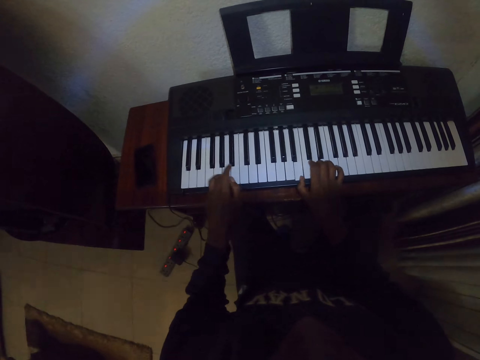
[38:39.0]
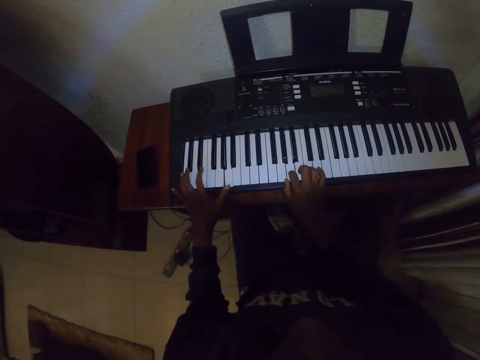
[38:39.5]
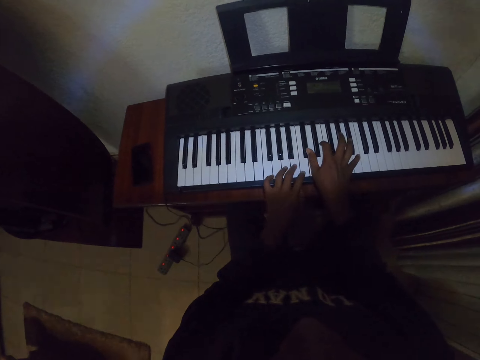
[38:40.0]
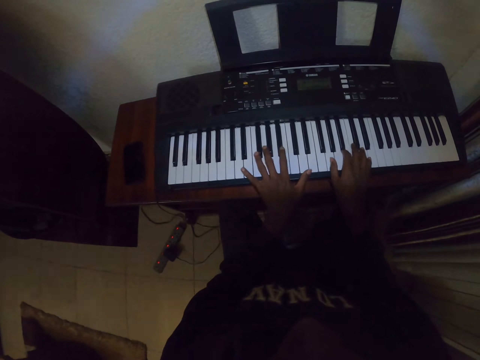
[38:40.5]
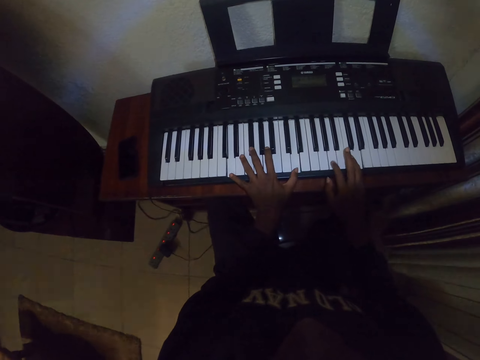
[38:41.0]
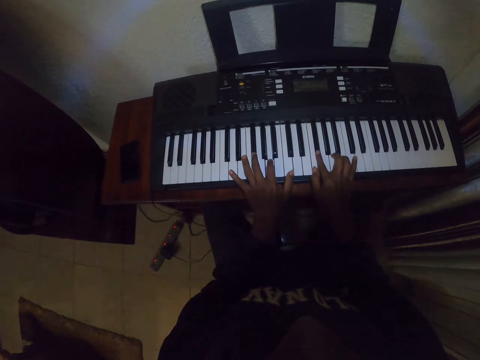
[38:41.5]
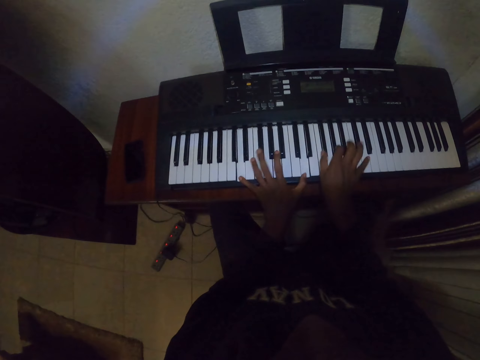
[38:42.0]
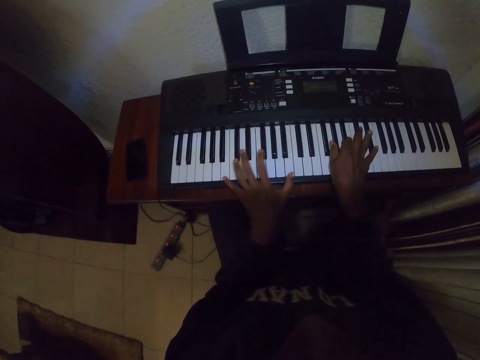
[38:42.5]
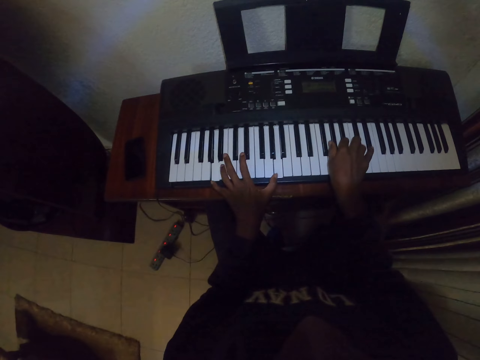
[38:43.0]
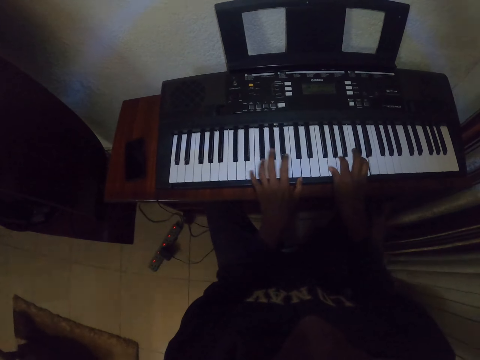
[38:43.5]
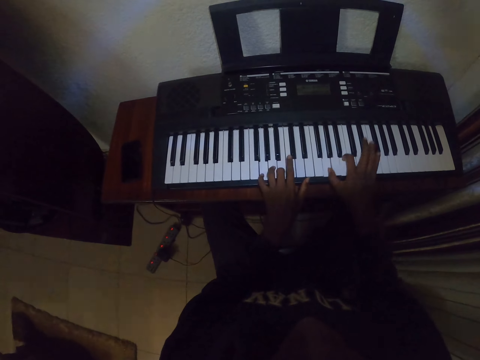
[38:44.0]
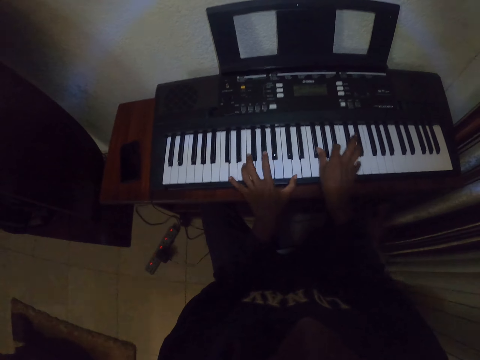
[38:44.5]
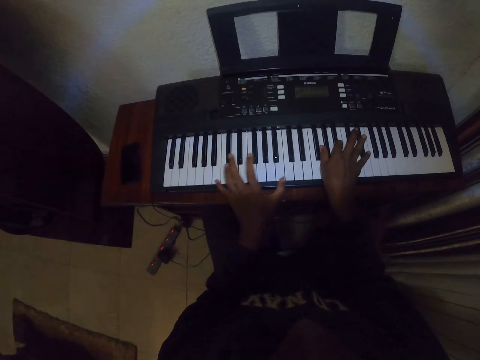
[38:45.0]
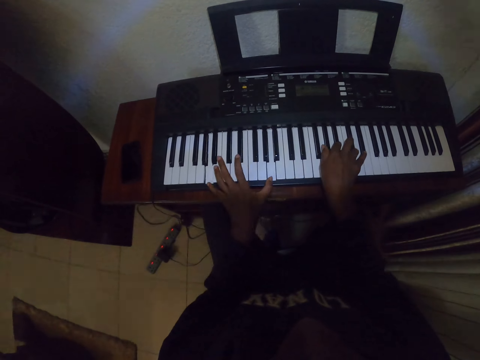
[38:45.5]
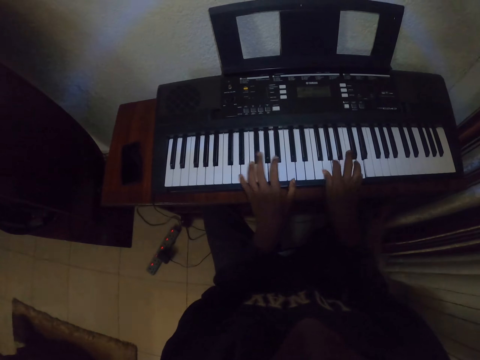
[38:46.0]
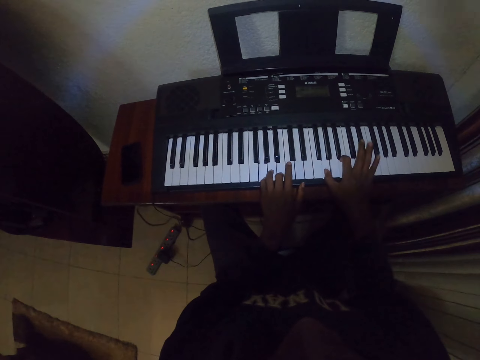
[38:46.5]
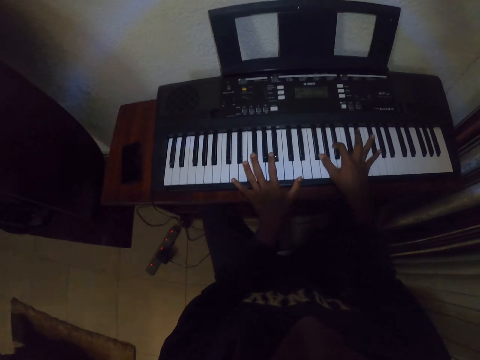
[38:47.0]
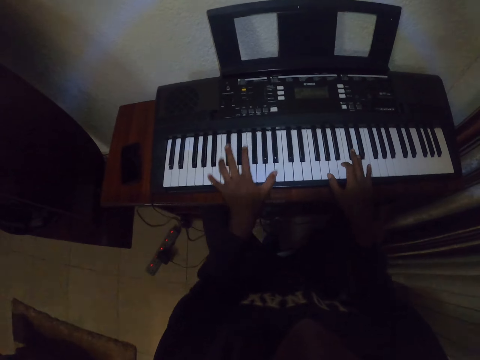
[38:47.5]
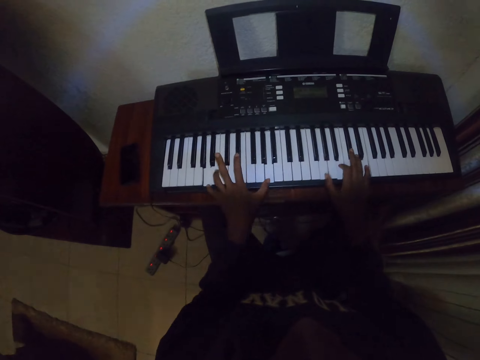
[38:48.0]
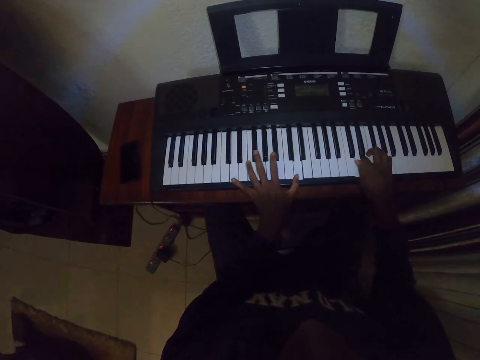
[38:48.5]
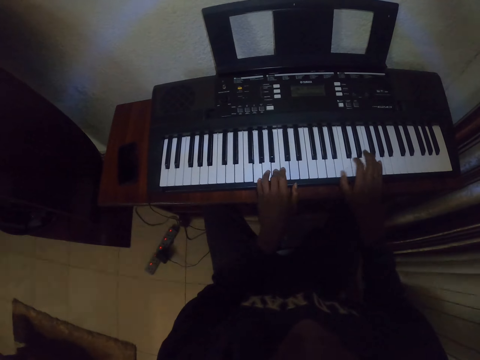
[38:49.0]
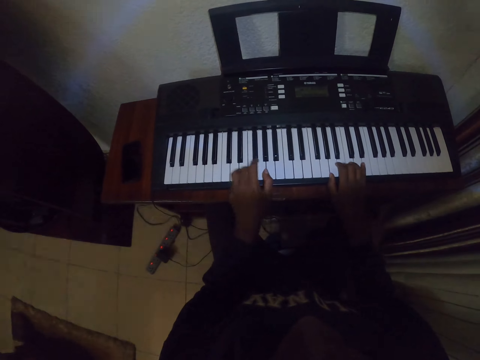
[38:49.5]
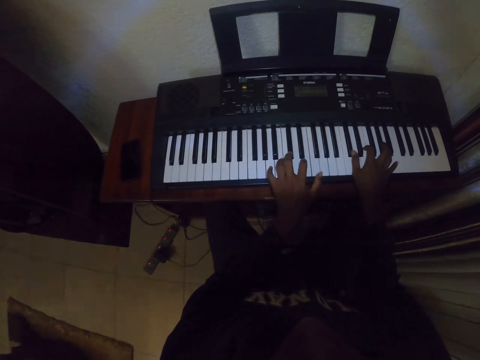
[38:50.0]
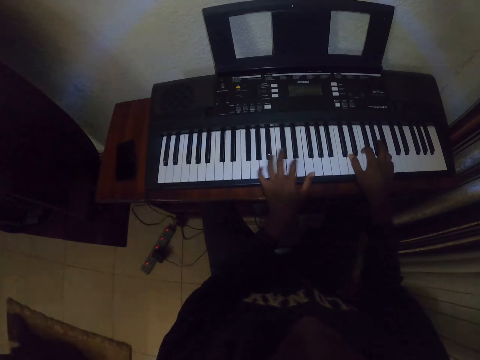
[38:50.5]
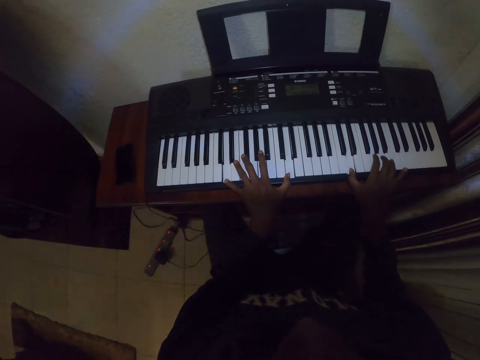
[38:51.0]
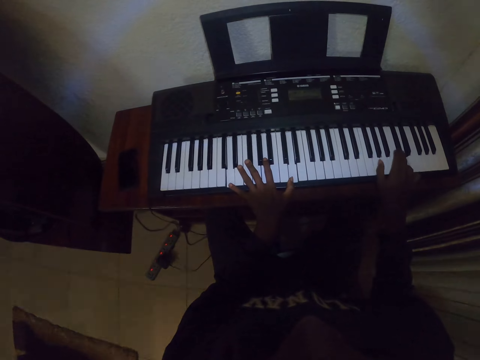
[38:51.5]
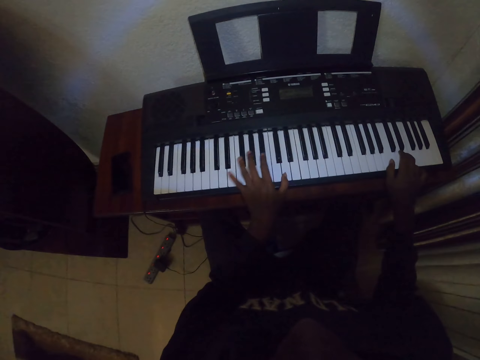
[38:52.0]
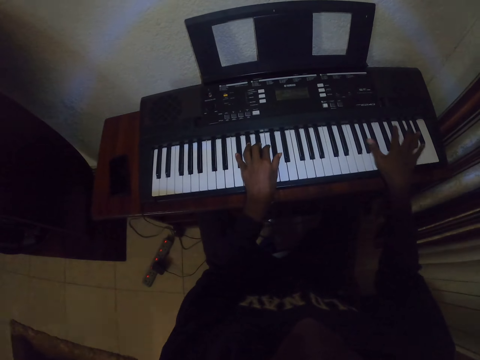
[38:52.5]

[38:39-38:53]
The camera wearer plays piano. They play piano repeatedly.

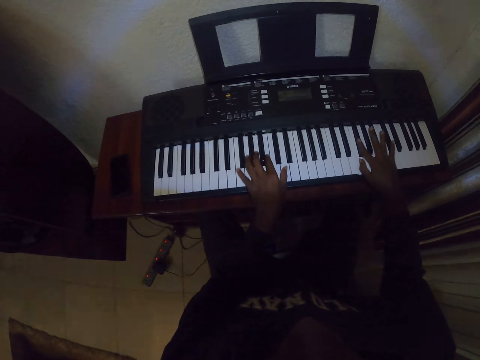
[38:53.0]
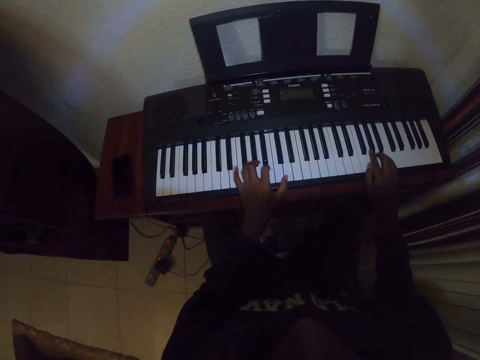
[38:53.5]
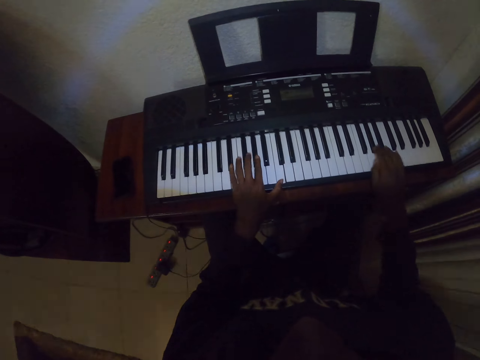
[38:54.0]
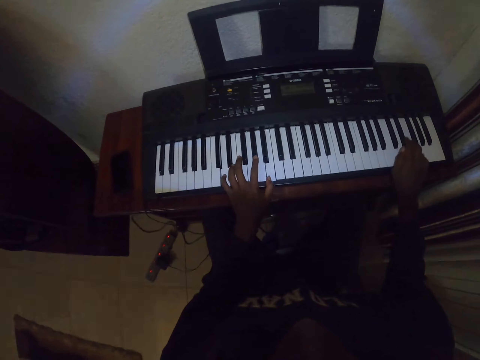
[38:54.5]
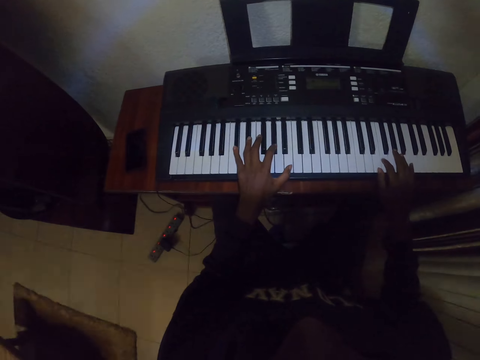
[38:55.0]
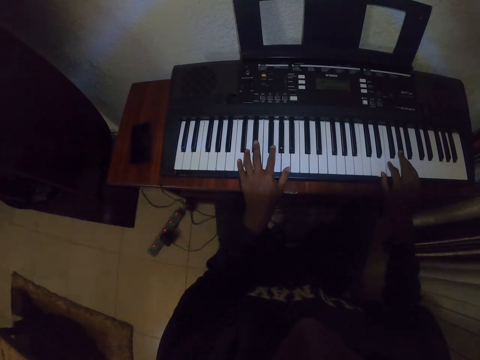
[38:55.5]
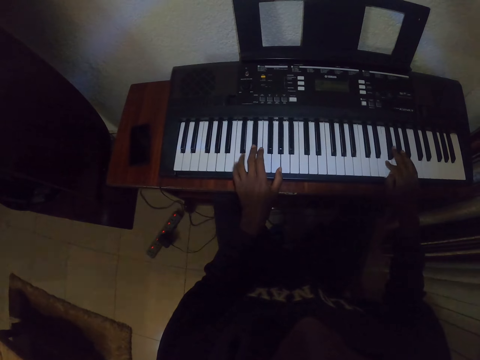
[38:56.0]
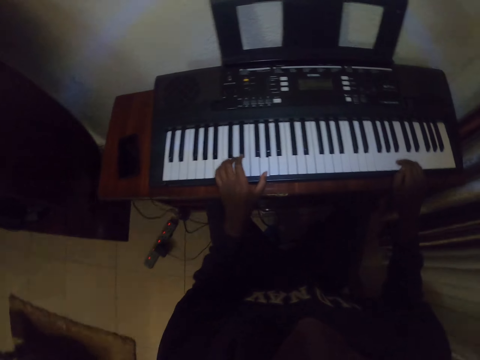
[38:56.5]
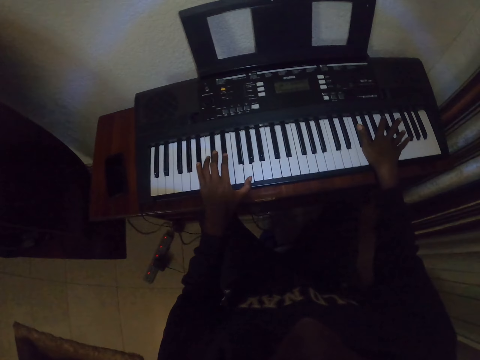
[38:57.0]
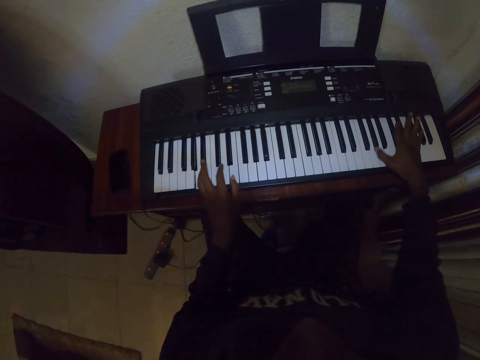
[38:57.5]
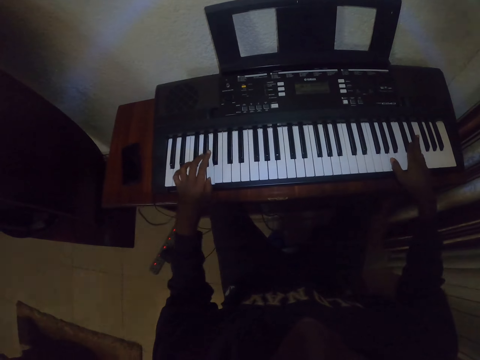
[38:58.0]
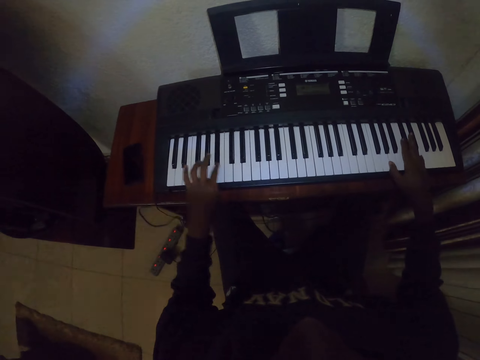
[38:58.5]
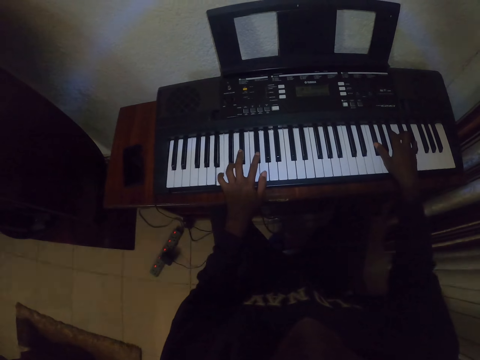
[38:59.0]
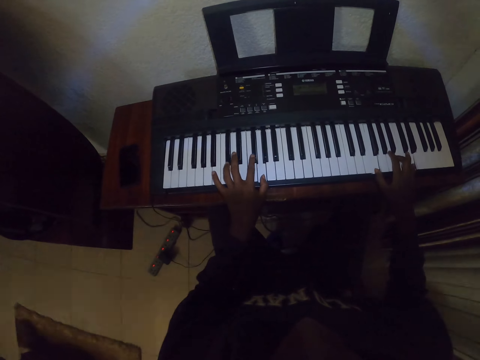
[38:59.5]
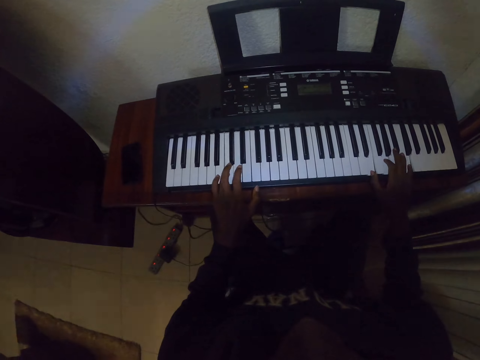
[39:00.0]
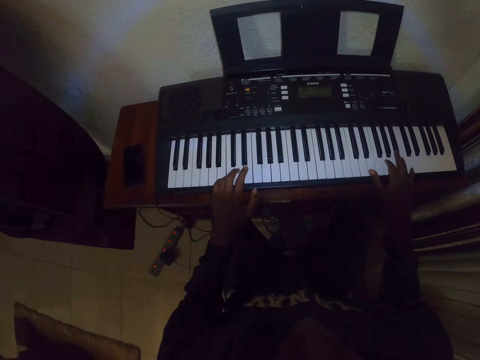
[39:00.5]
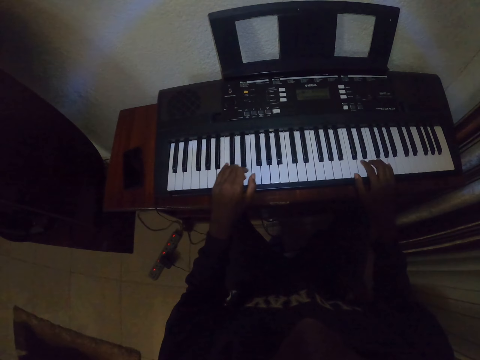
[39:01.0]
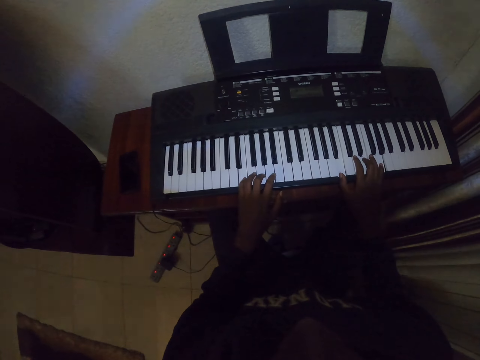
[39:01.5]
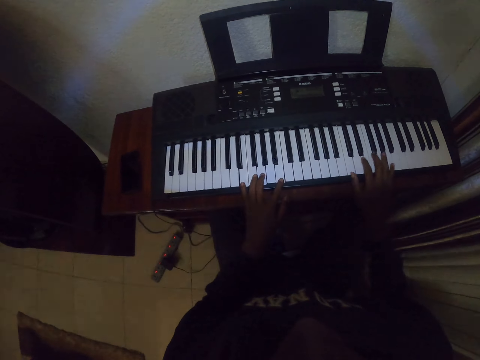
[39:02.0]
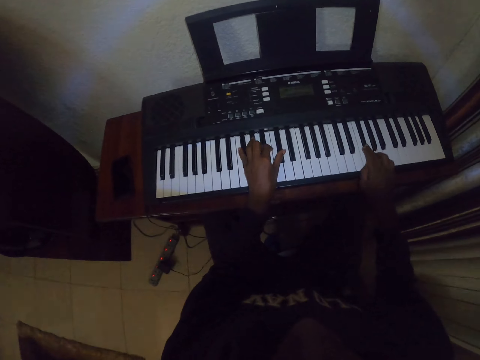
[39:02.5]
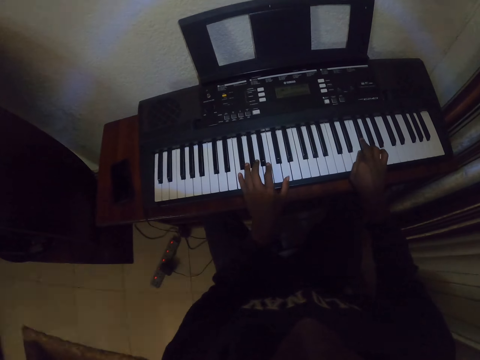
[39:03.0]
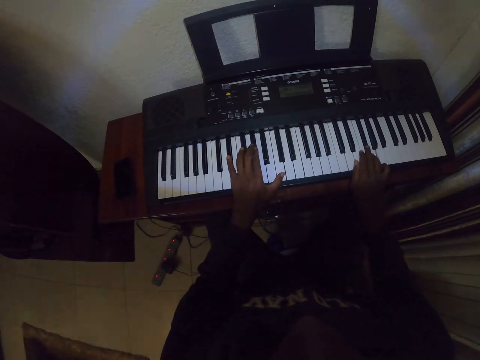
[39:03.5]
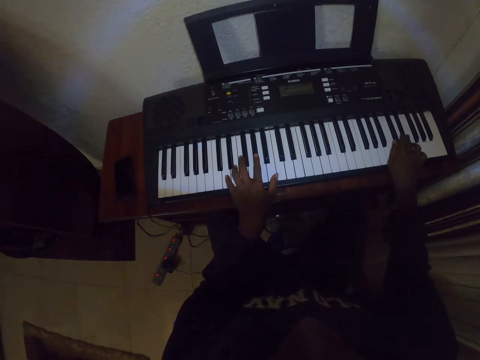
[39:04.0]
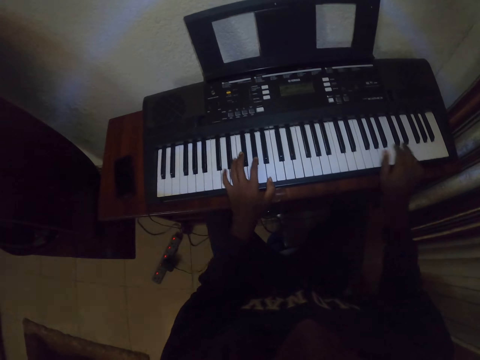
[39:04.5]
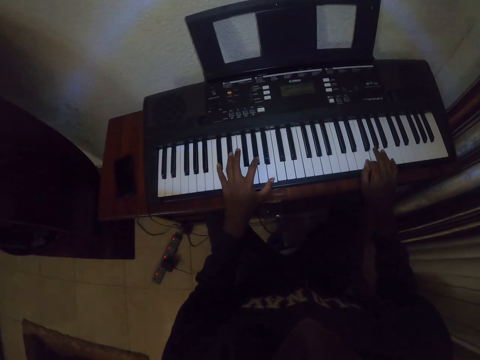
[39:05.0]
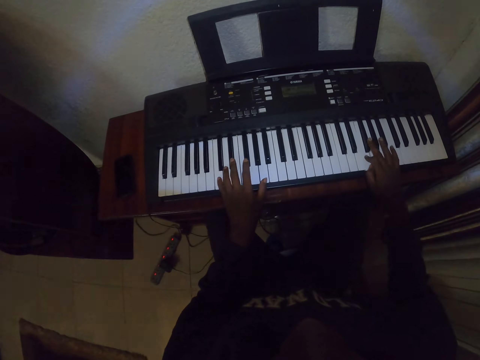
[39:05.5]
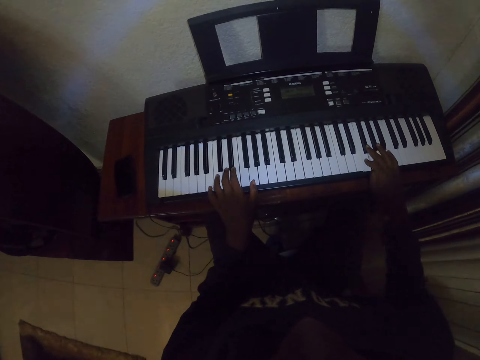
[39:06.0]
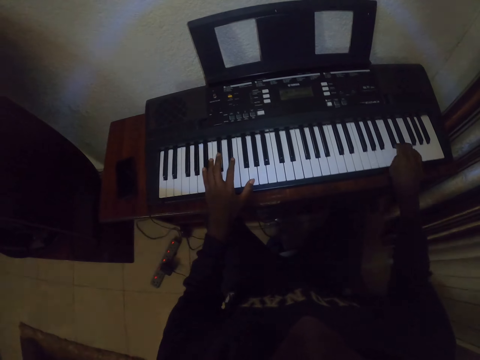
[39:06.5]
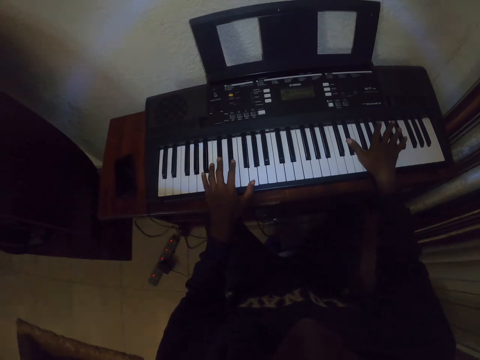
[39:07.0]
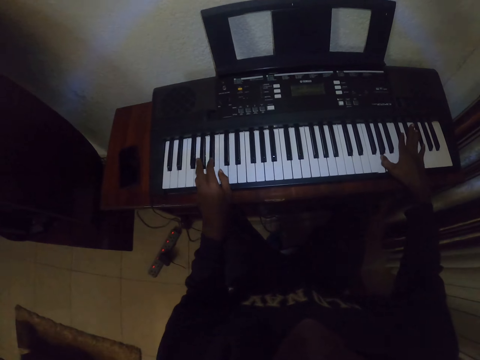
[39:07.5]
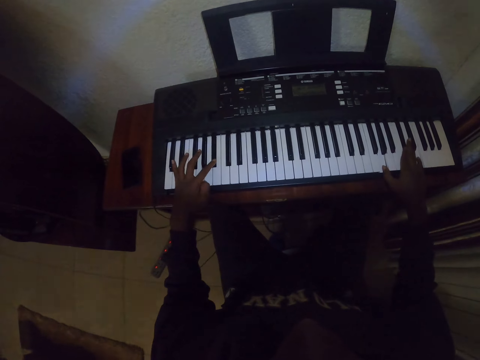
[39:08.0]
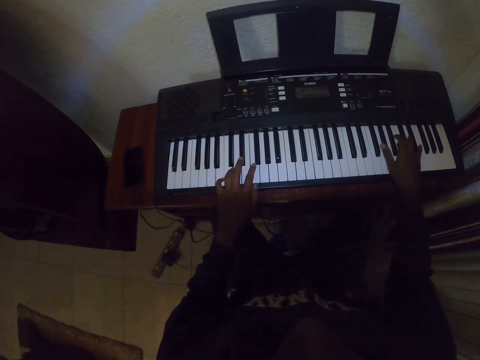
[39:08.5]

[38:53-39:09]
The camera wearer plays piano. They look around. They play piano. They play piano repeatedly.
